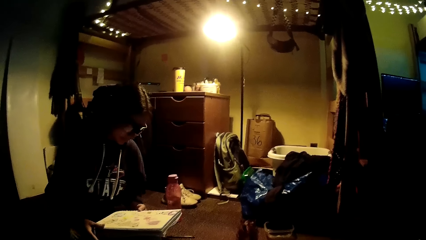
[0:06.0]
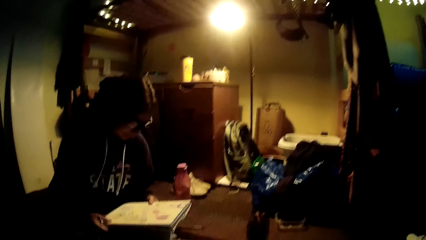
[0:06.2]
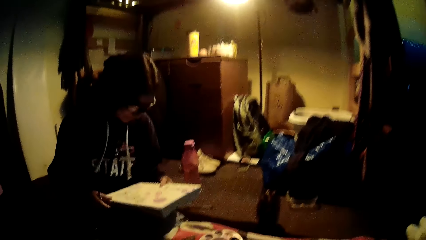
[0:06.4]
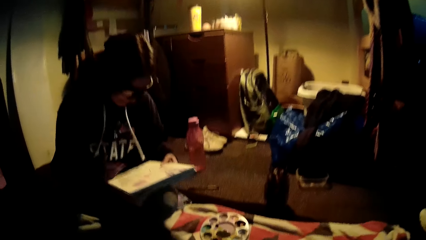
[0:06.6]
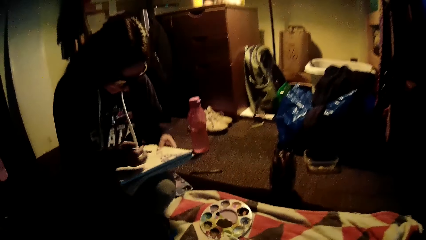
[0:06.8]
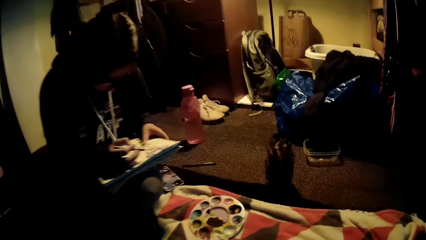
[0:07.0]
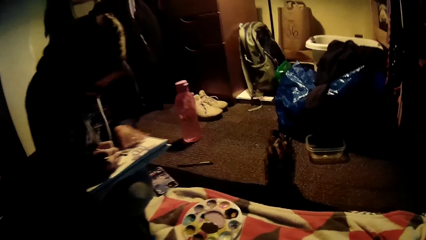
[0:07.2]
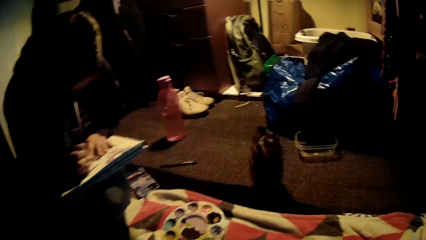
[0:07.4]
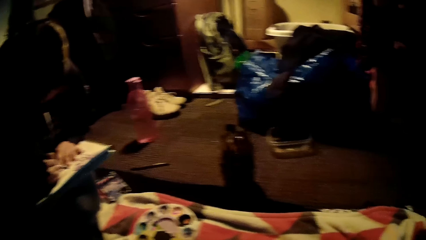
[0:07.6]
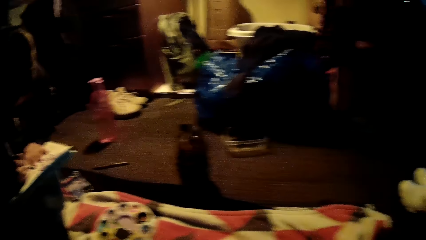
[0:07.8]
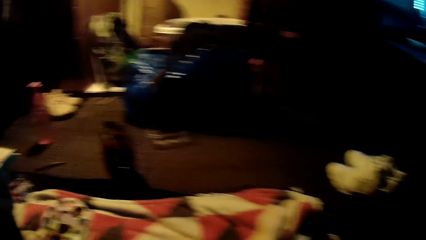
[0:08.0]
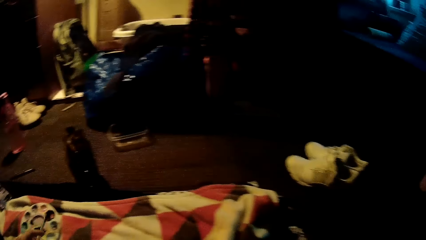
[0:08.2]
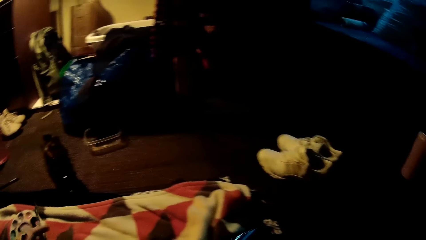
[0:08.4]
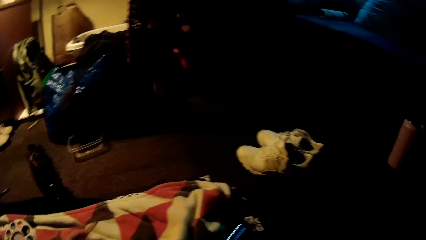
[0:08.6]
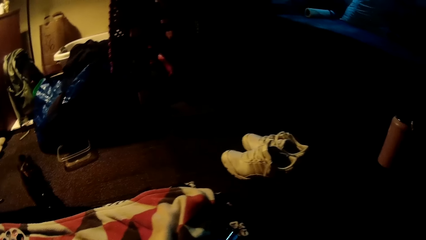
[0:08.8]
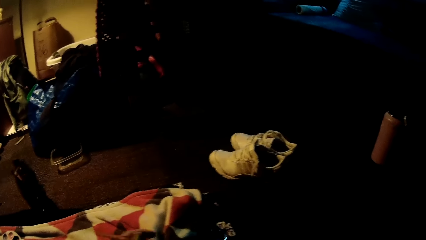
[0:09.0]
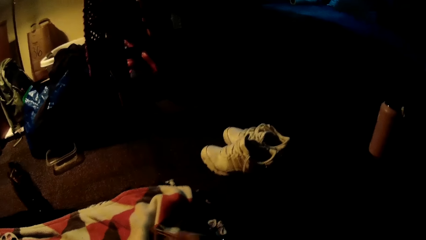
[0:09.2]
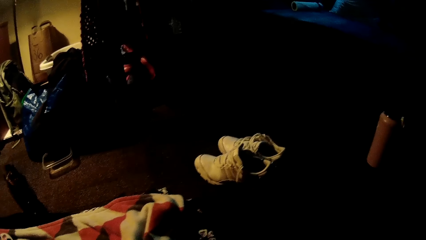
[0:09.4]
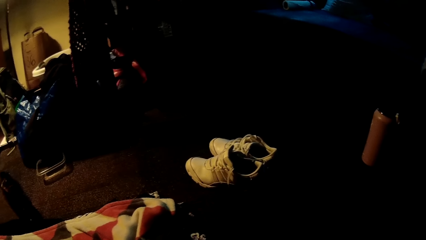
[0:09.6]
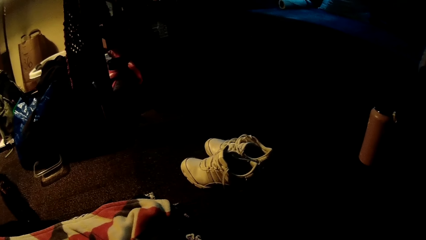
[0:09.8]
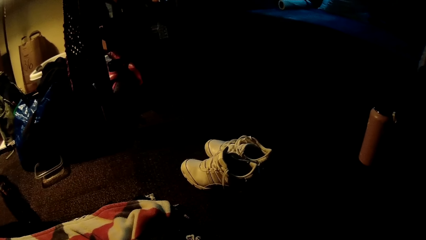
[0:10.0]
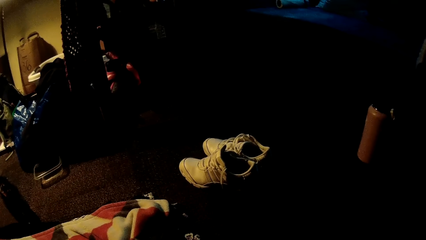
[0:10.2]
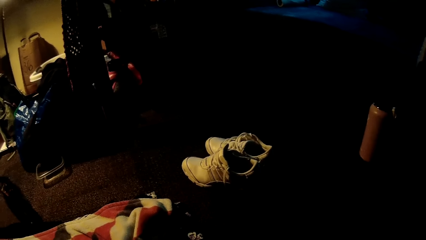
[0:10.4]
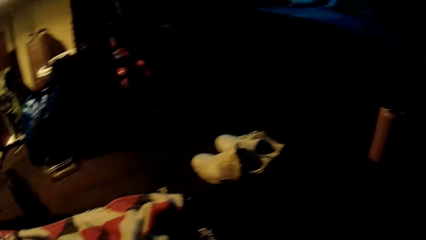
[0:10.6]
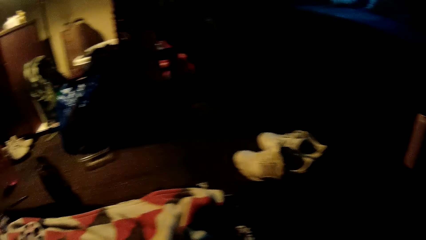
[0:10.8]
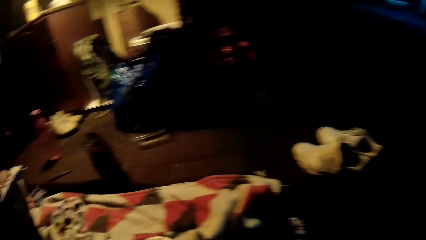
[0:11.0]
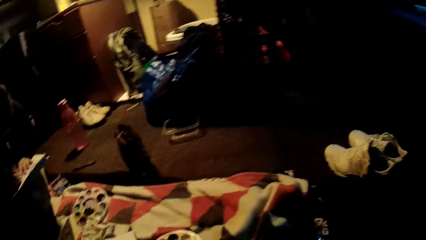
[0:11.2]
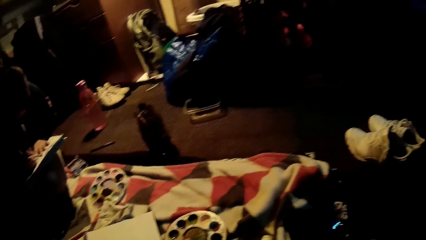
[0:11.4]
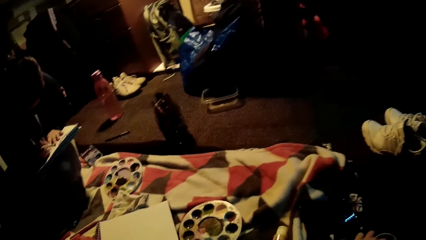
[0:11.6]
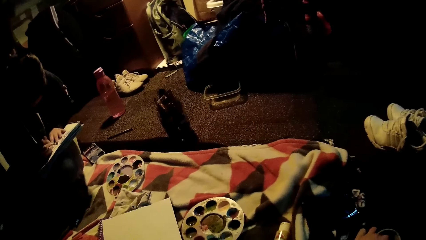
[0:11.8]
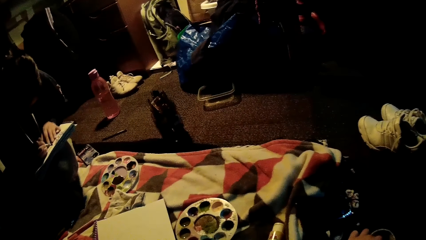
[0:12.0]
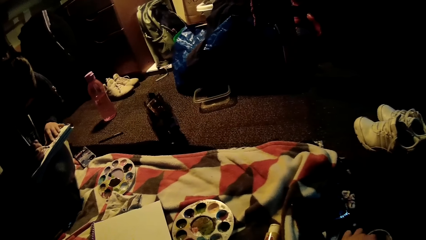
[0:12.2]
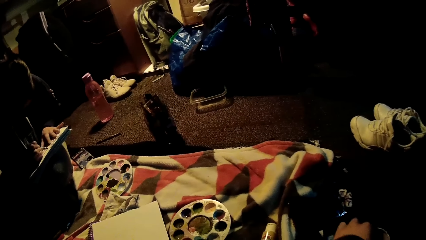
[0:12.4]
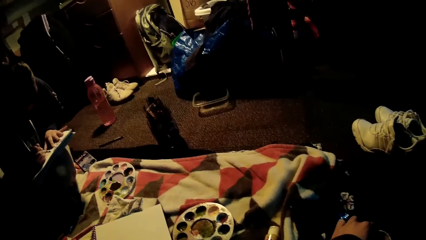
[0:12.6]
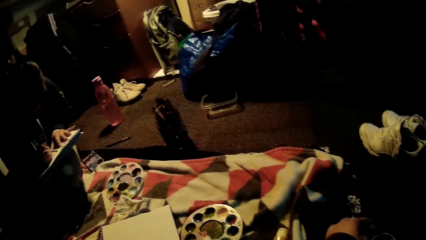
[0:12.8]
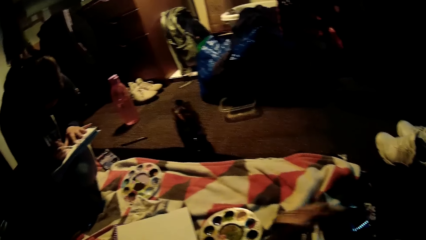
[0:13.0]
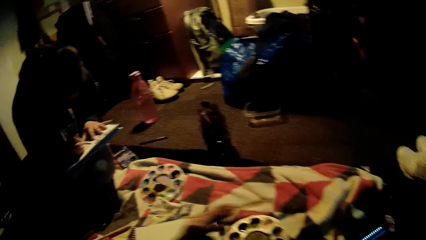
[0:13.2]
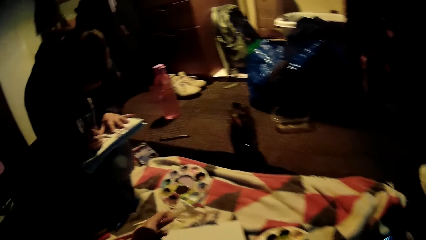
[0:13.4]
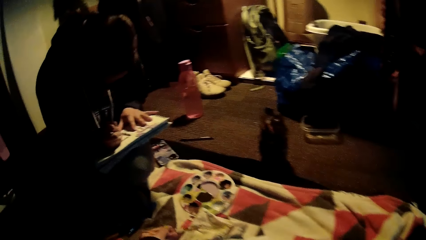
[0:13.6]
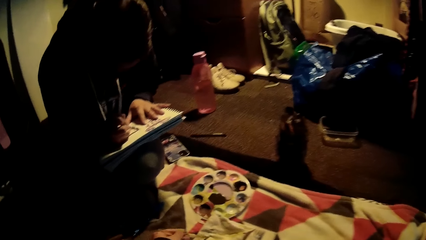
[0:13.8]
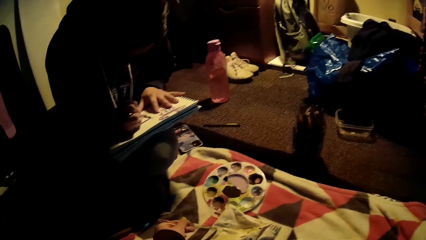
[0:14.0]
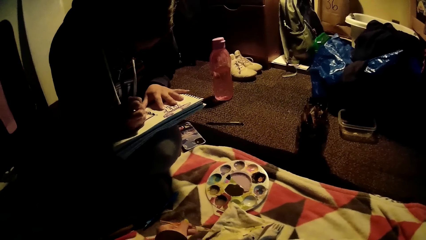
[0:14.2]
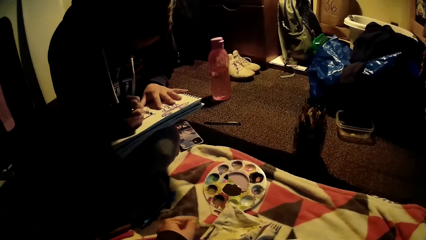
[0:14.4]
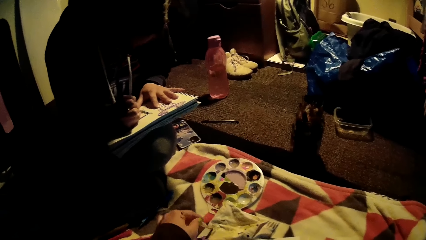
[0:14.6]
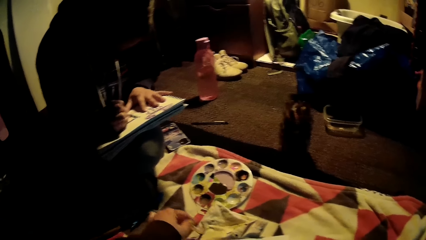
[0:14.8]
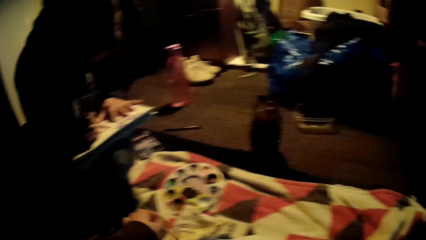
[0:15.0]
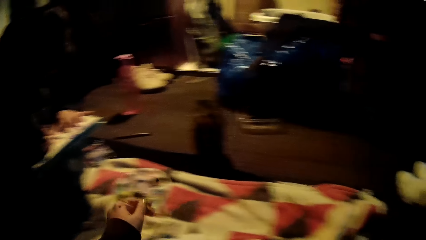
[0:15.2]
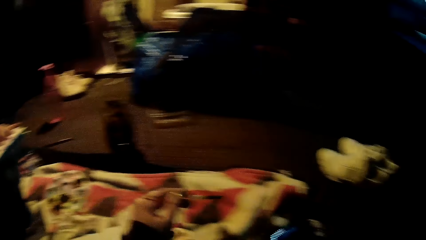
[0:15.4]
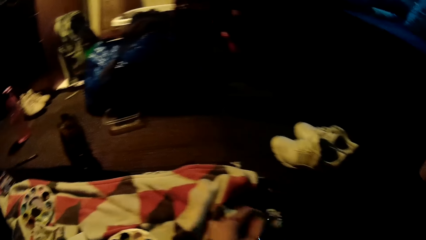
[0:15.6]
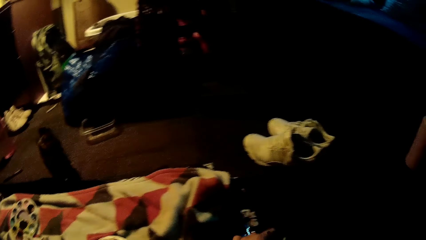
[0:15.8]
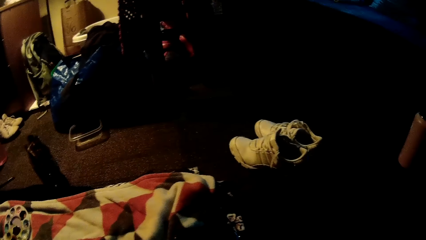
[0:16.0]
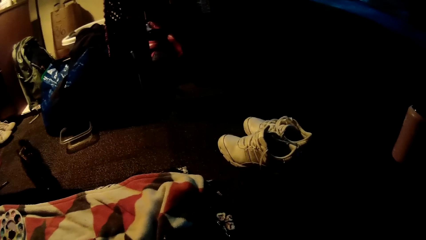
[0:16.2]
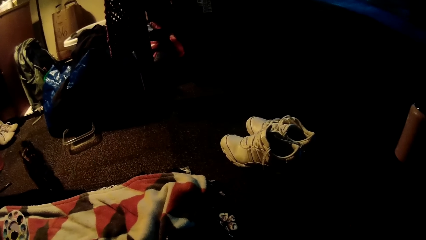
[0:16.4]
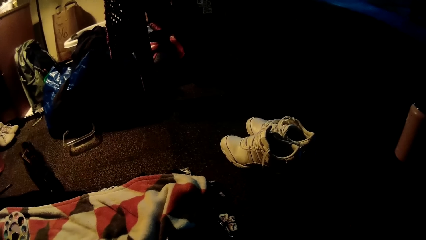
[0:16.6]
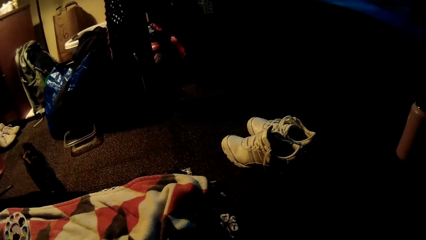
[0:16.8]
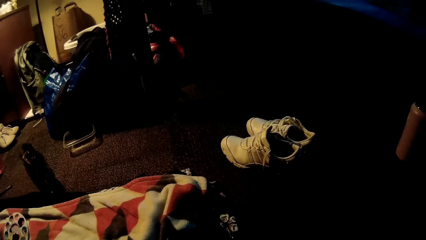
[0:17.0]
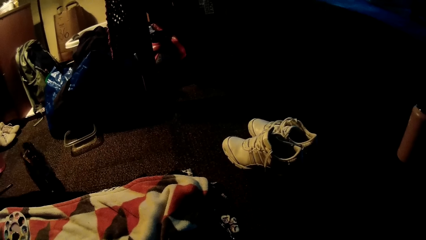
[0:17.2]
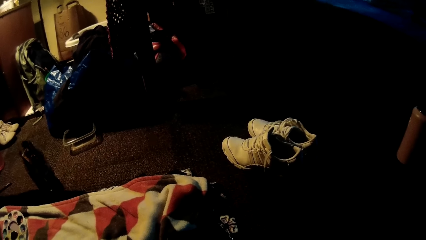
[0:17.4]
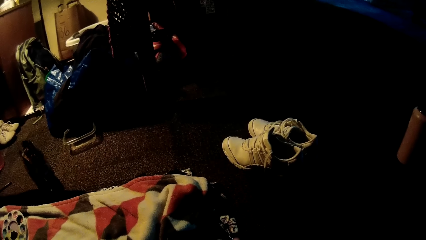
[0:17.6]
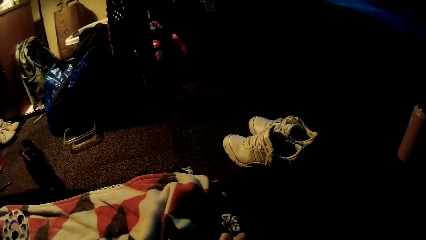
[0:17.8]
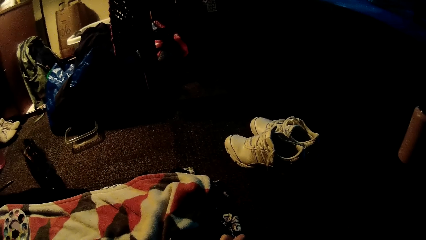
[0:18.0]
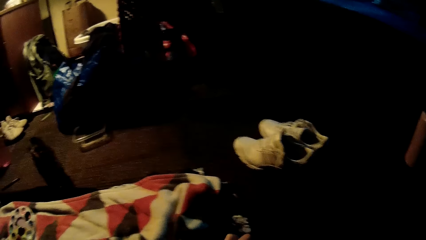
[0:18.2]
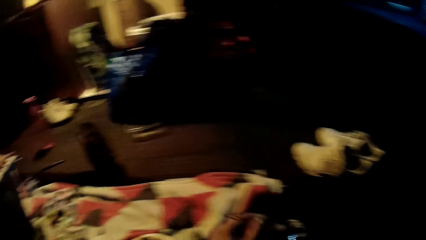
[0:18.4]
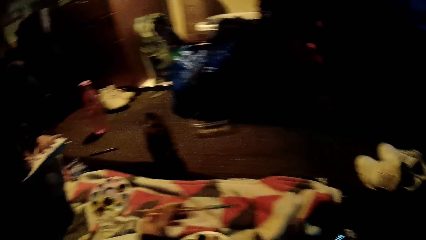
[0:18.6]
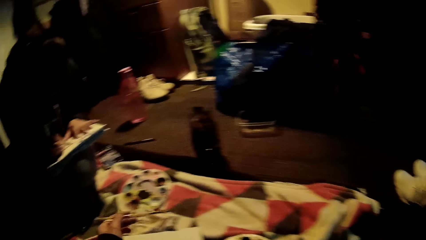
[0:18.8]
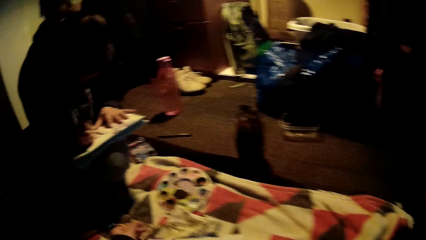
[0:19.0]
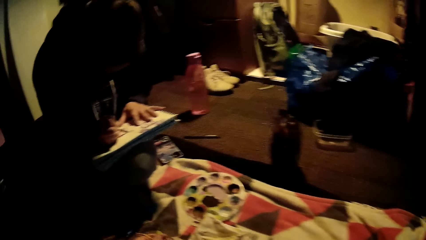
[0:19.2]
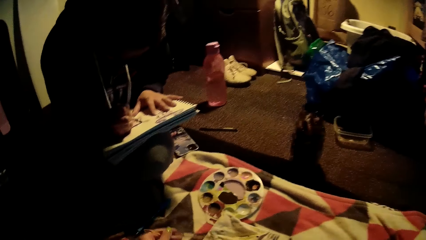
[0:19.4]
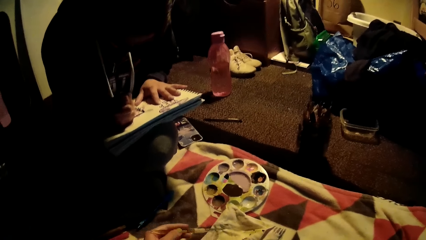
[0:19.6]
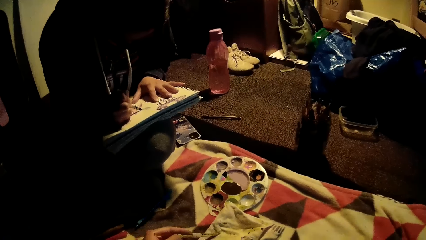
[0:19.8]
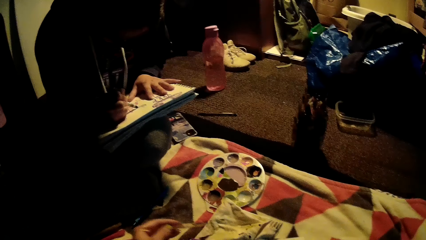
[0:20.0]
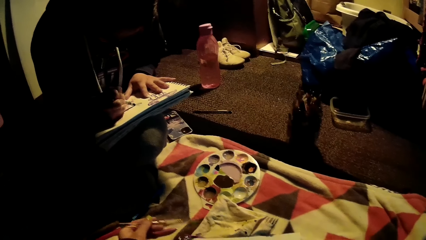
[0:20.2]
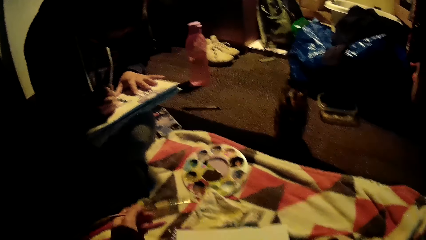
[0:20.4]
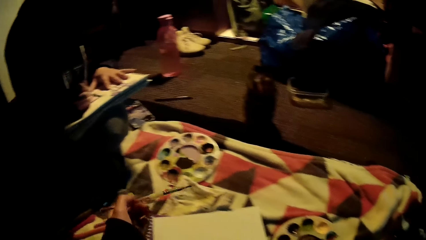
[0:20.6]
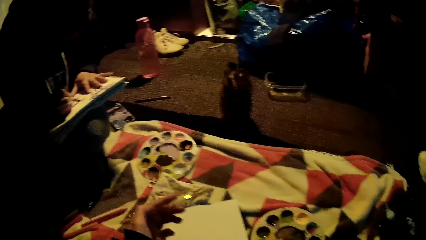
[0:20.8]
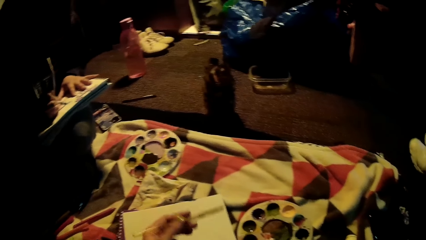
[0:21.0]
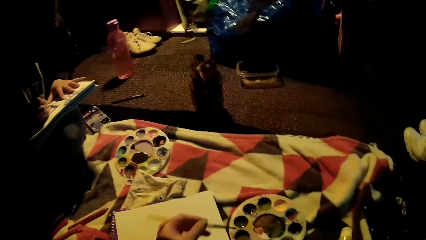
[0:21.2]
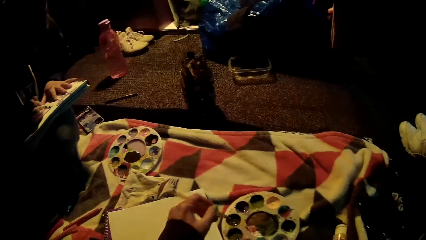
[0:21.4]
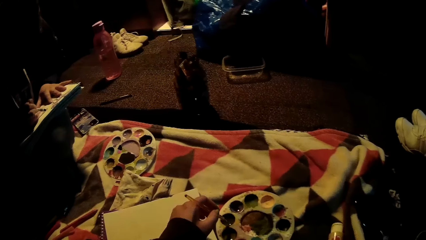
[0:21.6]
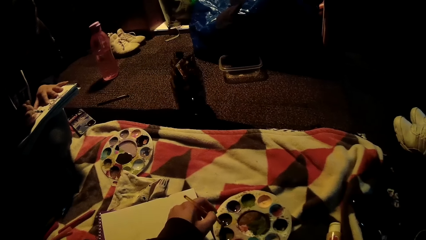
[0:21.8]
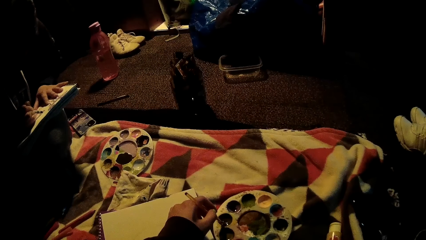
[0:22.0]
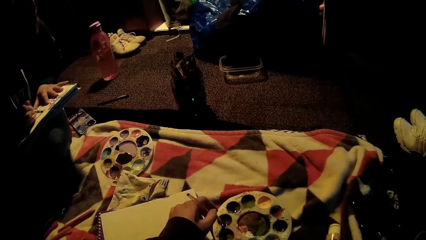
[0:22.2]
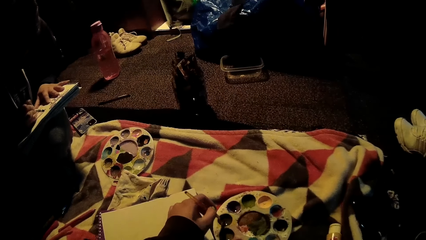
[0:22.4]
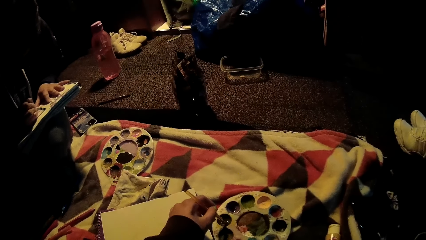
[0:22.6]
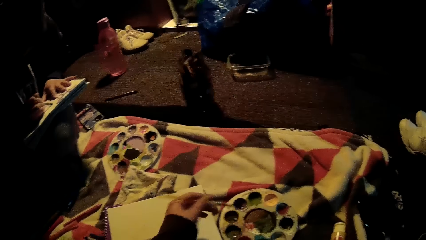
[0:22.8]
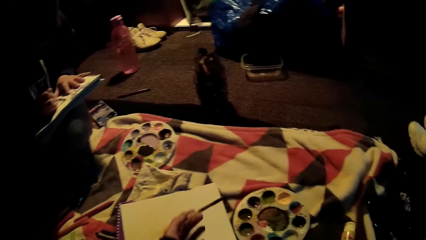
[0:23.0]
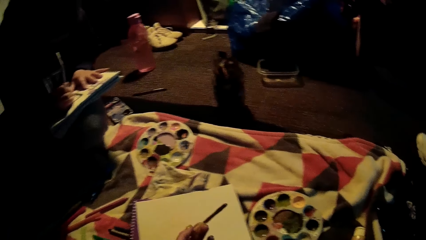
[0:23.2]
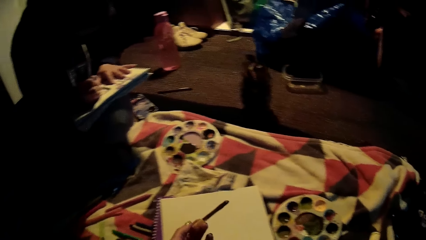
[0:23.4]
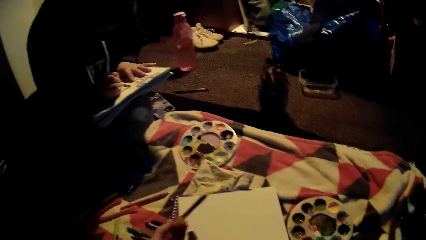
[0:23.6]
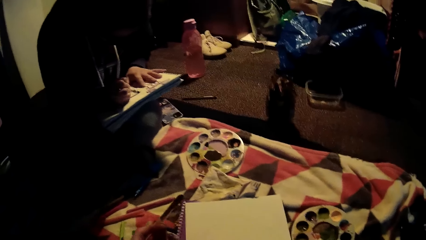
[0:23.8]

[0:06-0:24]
A woman draws on the jotter with the pencil in her right hand. She paints on a book. The camera wearer rinses the paintbrush in her left hand inside the container. She cleans the paintbrush in her left hand on a piece of white fabric. She cleans it again. She paints on the paper. She takes paint from a paint palette with the paintbrush in her left hand.
